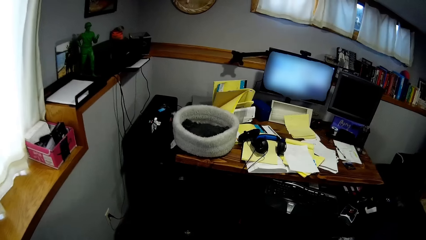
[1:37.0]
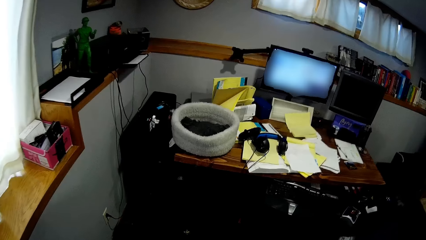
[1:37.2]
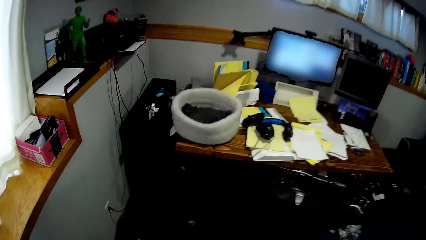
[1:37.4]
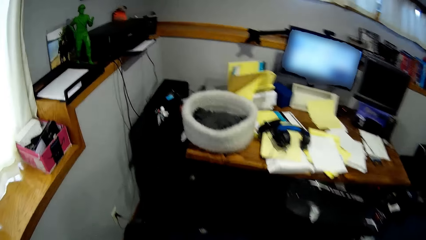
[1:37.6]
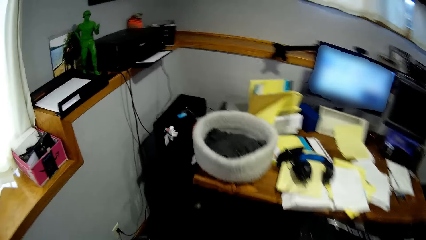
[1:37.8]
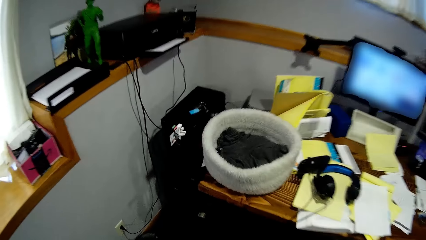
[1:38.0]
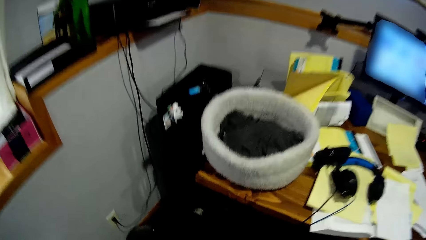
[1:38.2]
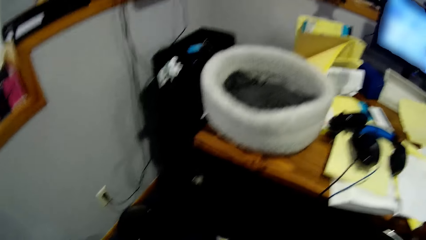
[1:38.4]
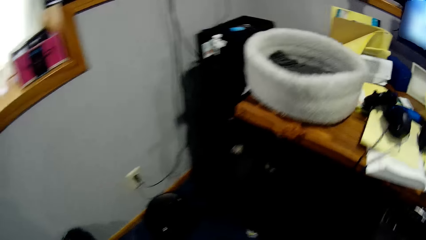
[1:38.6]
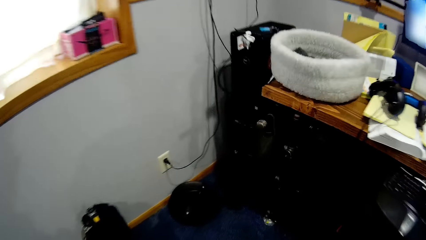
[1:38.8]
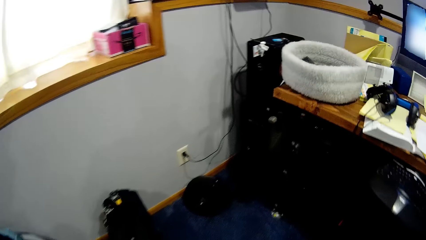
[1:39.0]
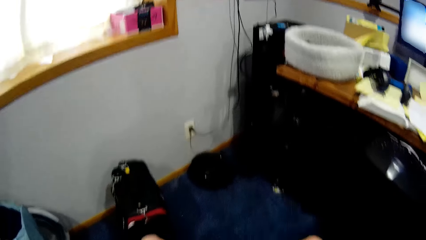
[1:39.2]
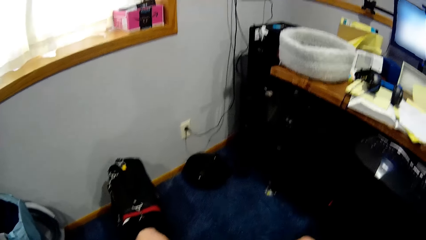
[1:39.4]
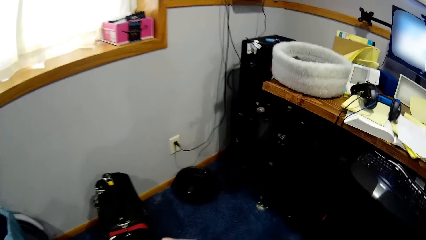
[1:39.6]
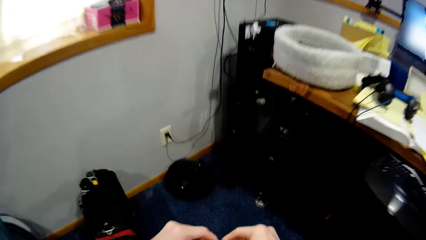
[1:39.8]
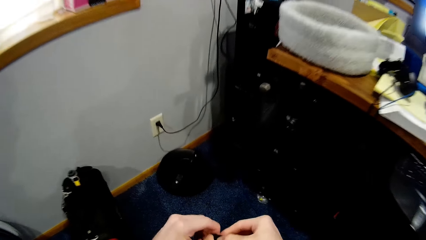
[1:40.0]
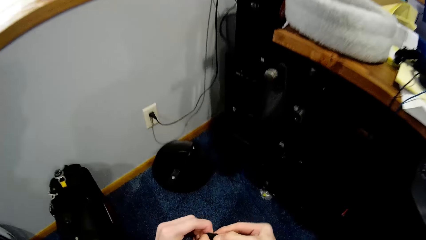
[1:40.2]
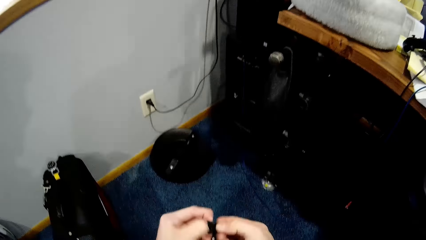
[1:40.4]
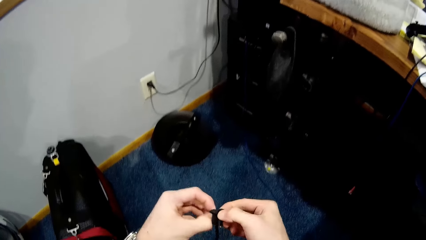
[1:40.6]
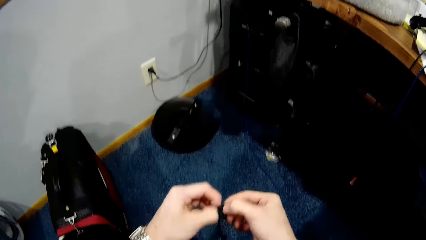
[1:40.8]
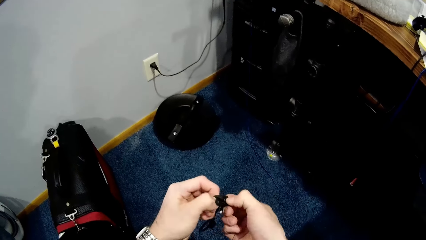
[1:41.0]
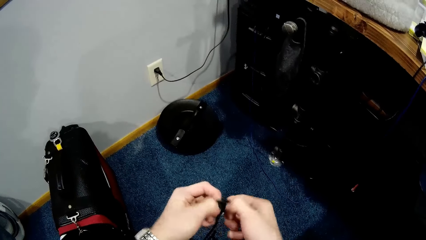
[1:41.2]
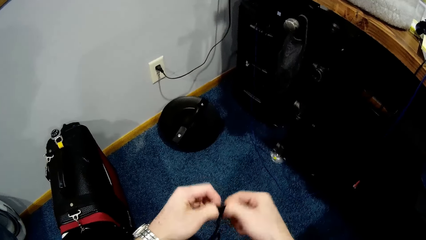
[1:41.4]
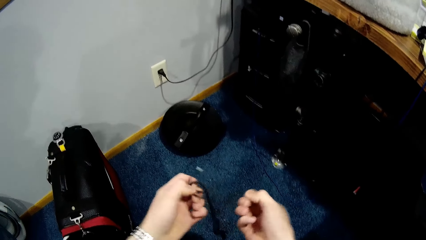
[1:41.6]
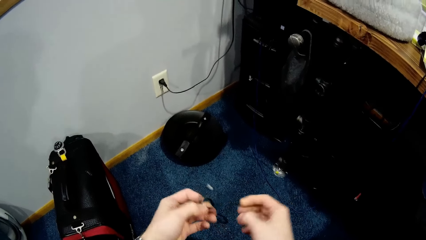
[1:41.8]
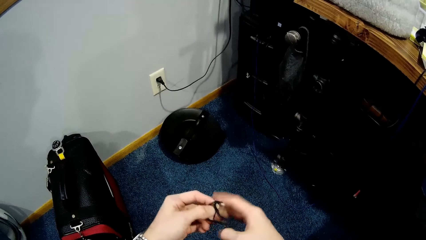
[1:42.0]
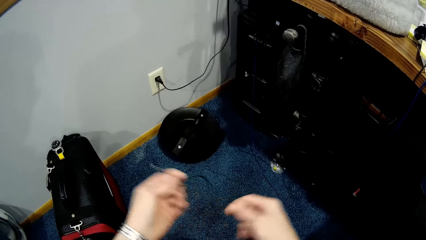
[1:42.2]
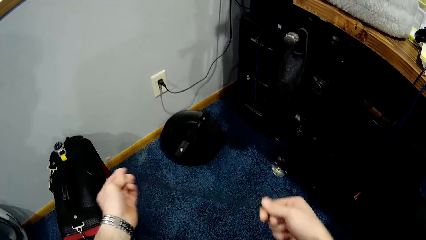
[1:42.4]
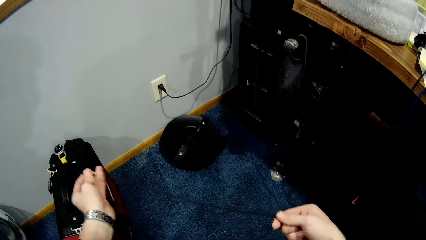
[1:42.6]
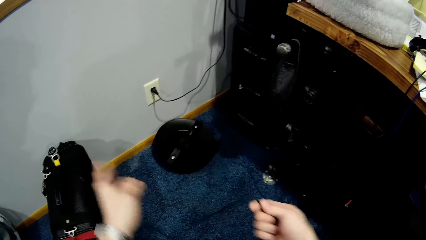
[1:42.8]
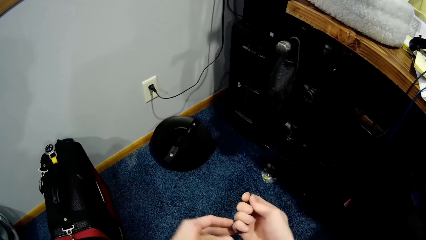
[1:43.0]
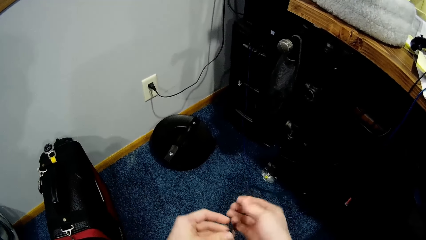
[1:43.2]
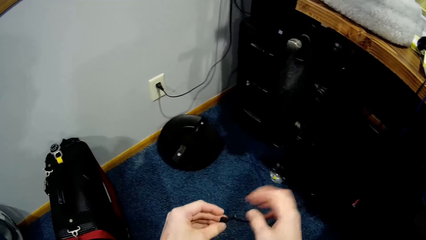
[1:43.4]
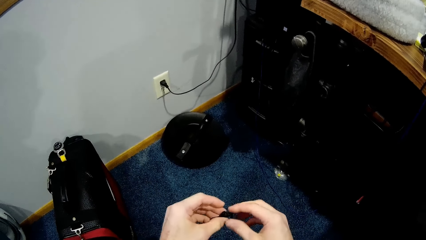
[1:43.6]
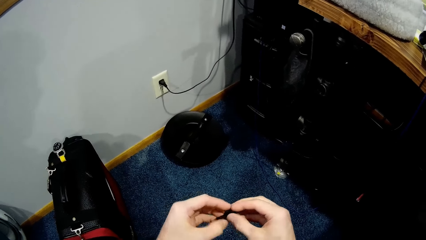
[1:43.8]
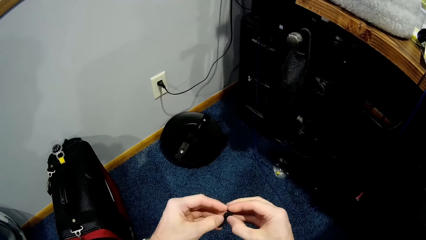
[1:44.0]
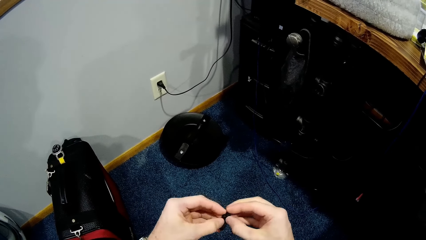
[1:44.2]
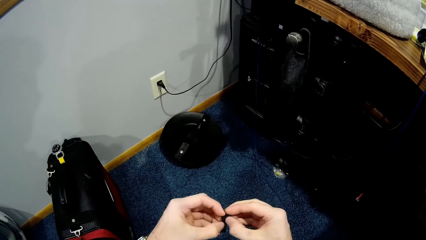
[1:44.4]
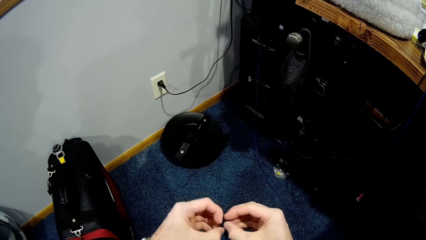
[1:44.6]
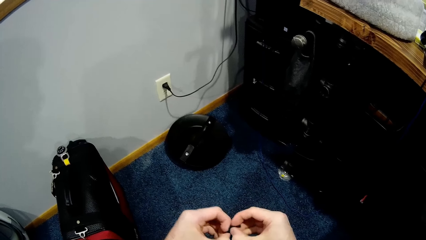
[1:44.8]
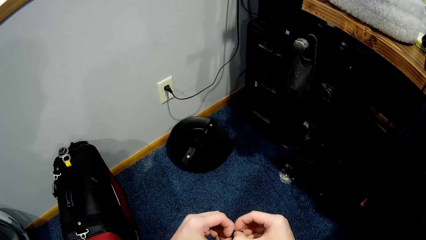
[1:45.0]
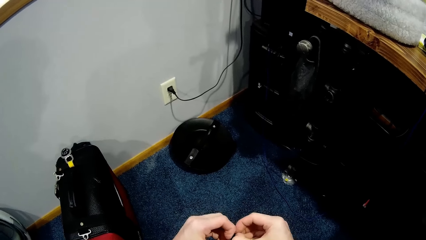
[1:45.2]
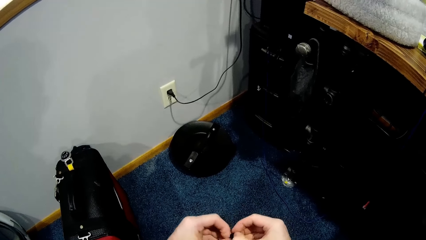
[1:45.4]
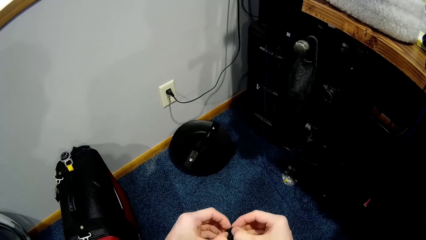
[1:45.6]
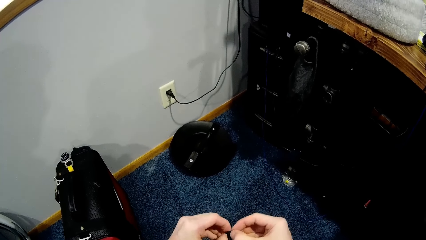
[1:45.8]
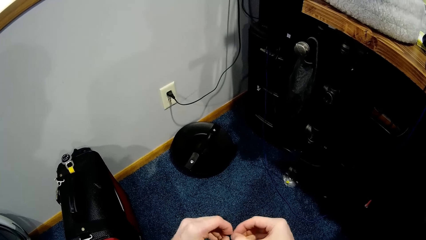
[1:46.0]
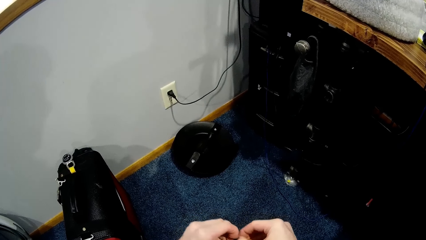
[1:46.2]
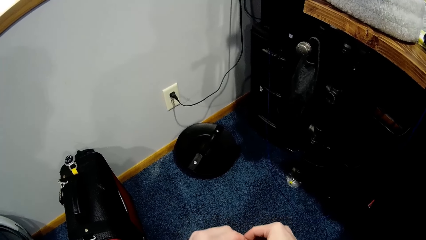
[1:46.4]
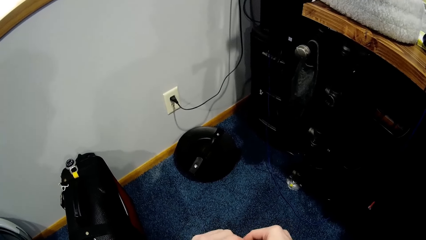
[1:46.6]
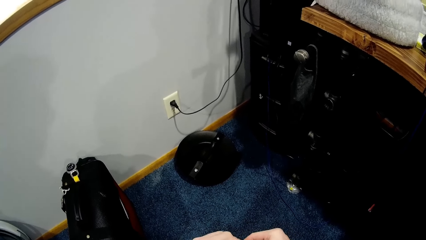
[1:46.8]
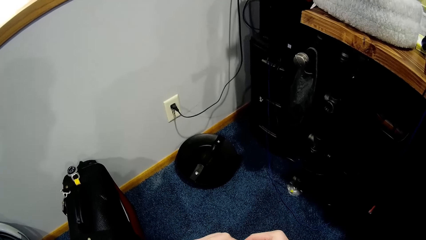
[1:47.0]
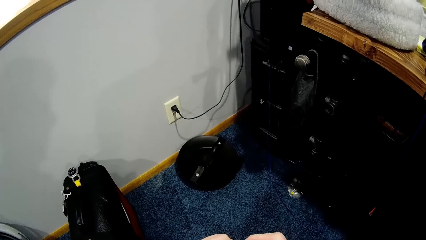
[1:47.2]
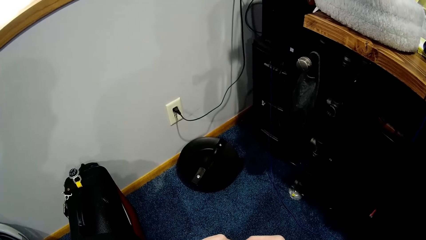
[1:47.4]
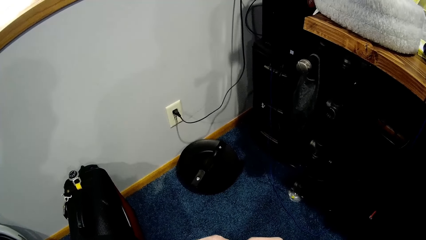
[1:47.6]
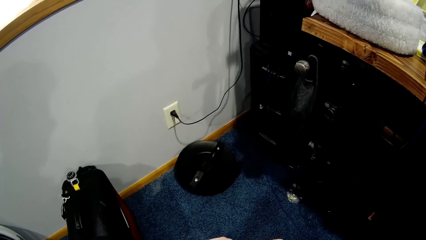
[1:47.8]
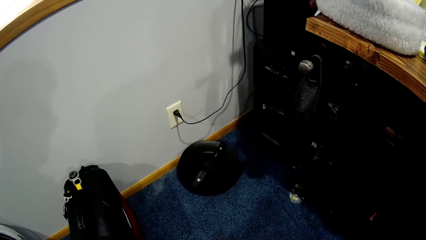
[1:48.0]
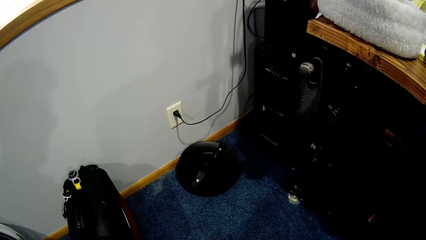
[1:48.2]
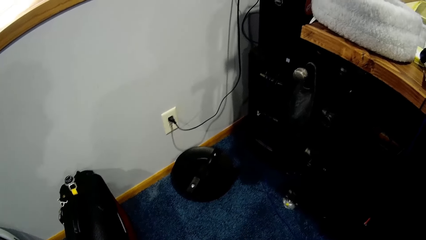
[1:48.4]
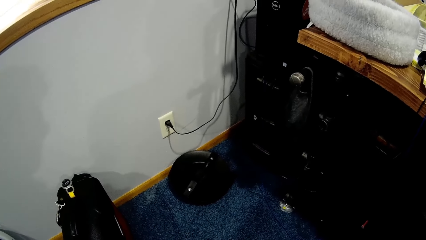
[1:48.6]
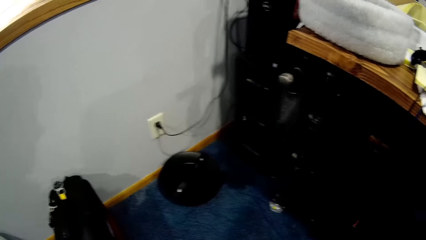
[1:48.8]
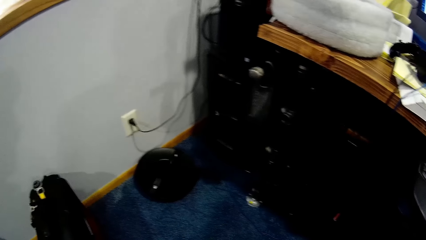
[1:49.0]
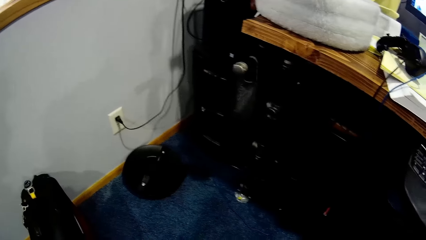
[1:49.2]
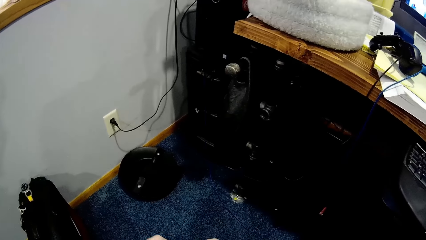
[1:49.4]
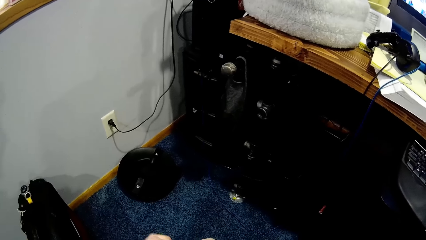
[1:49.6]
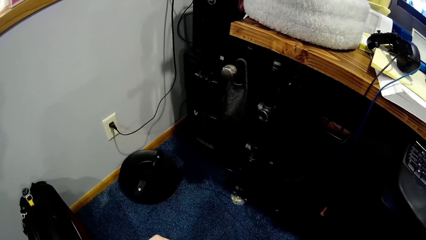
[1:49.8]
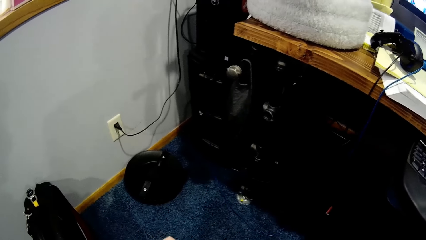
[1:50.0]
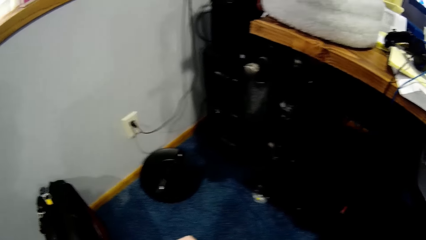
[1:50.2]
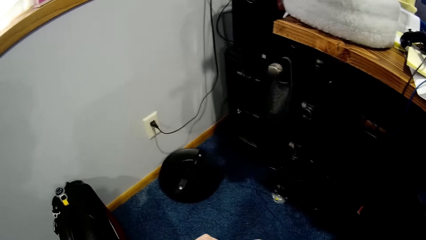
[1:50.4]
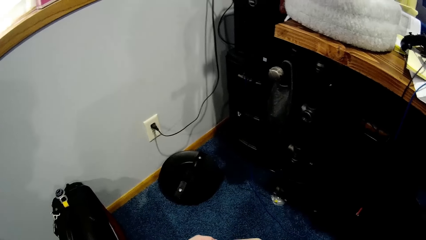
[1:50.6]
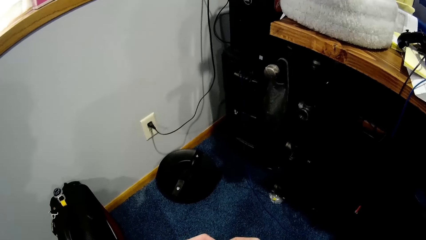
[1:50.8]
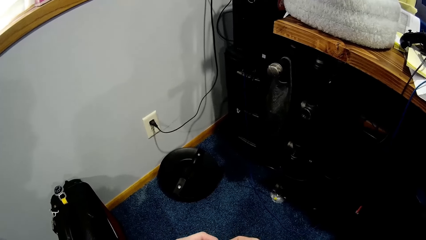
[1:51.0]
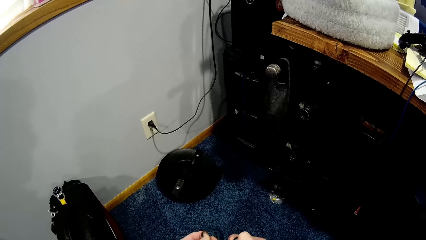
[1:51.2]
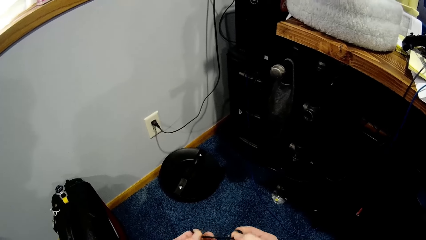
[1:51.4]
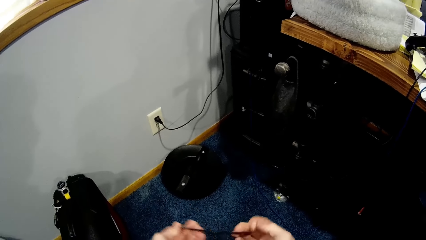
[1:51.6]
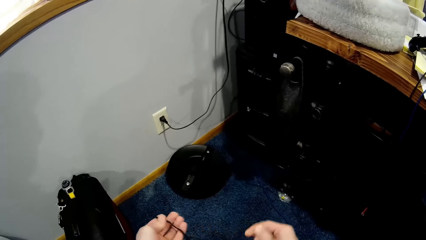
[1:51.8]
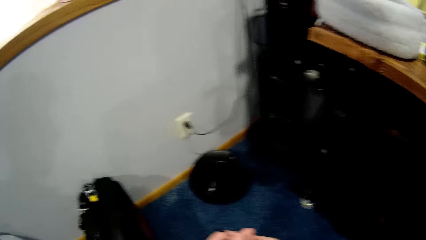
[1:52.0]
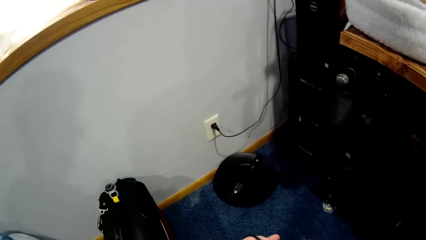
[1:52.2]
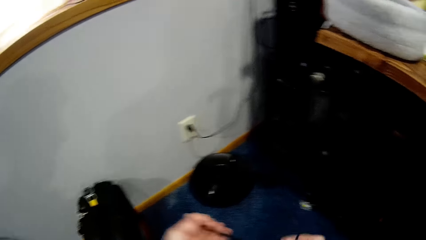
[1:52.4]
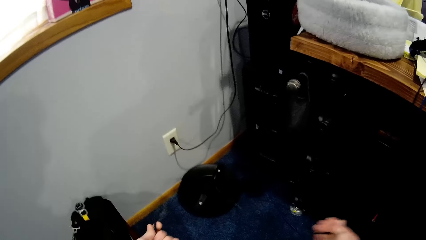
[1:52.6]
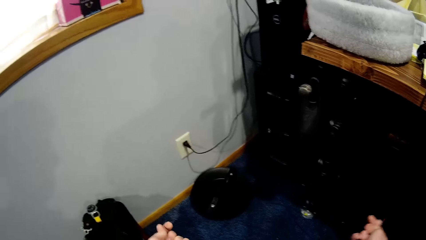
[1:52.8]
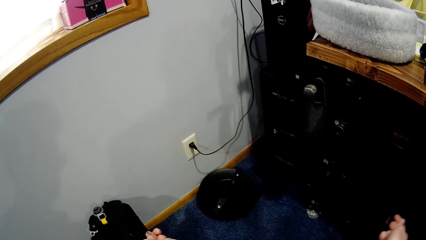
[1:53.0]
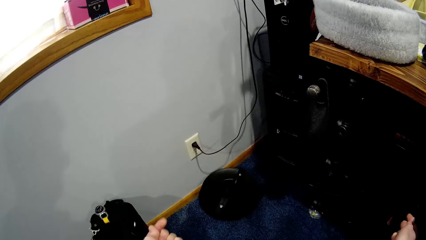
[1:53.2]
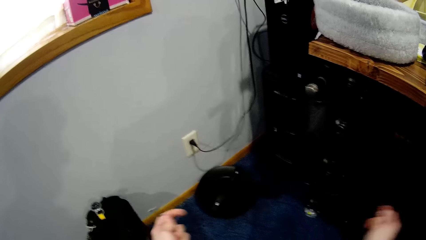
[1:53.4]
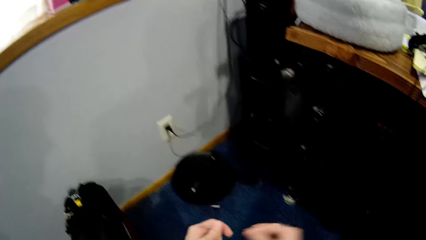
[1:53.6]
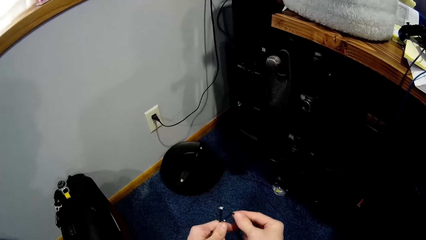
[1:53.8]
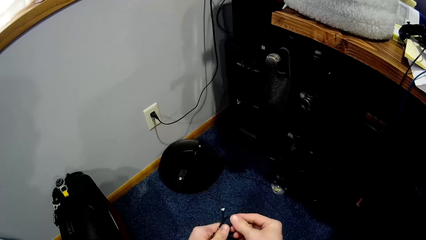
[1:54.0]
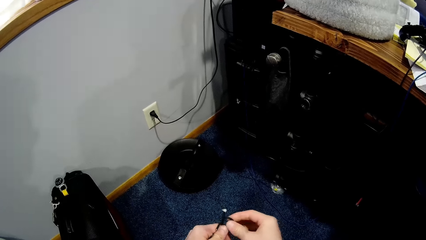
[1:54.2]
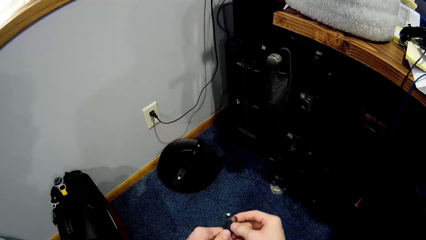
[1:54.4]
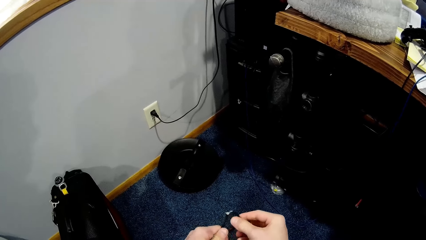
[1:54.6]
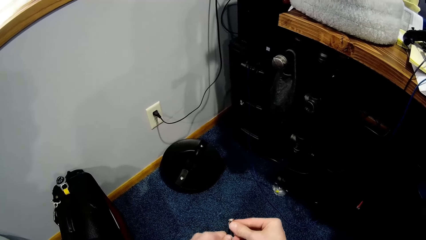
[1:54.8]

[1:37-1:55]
The camera wearer sits in the room. They untie a rope or string. They stretch the string.
